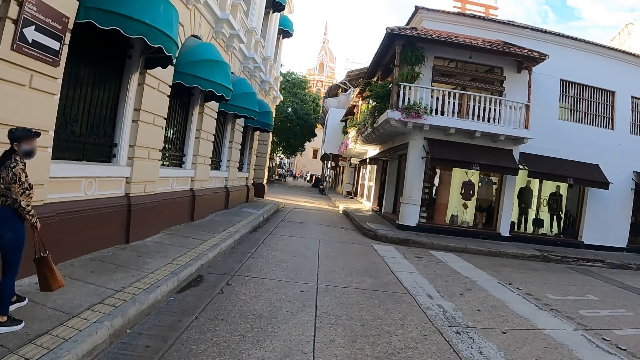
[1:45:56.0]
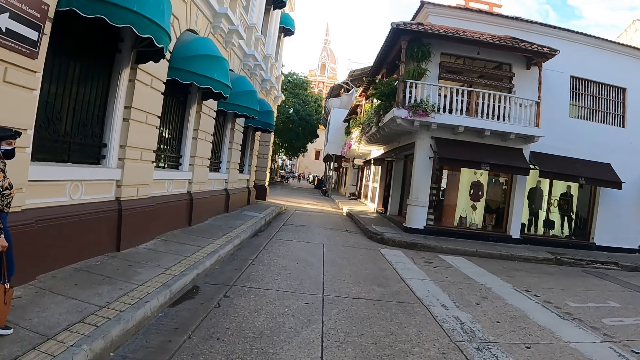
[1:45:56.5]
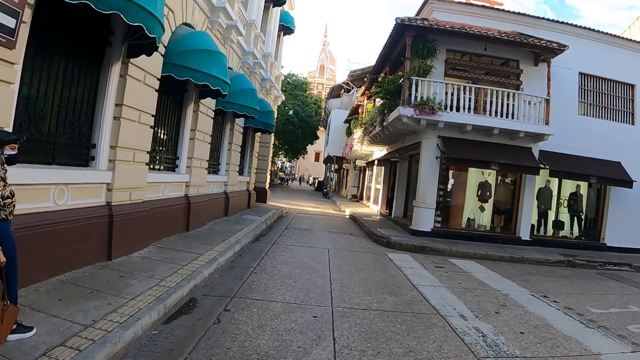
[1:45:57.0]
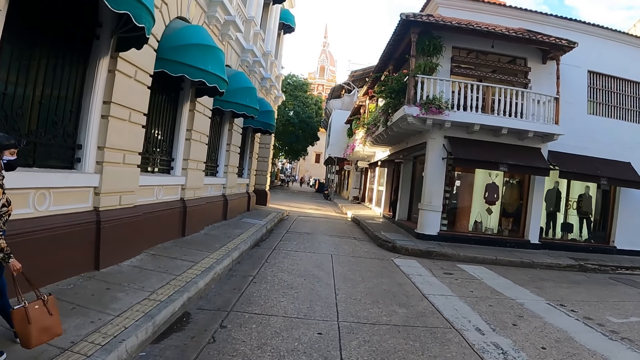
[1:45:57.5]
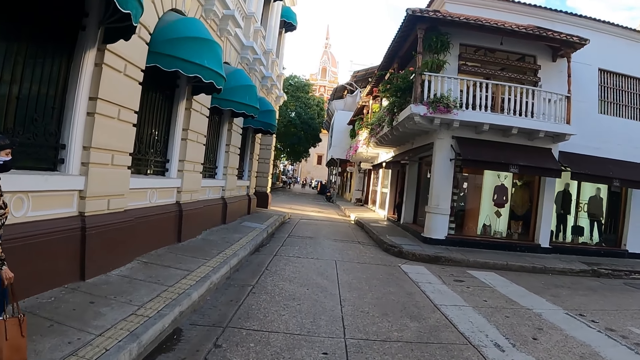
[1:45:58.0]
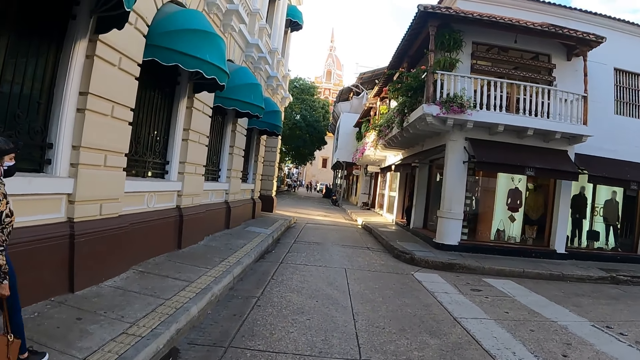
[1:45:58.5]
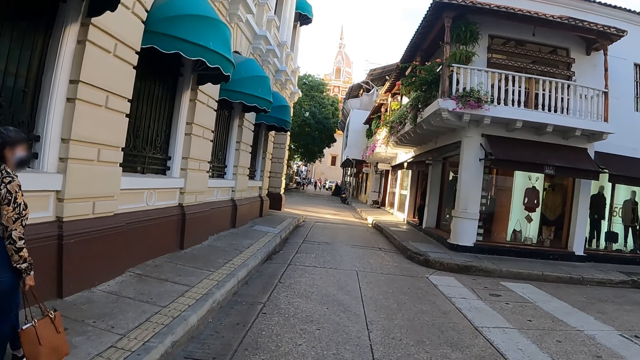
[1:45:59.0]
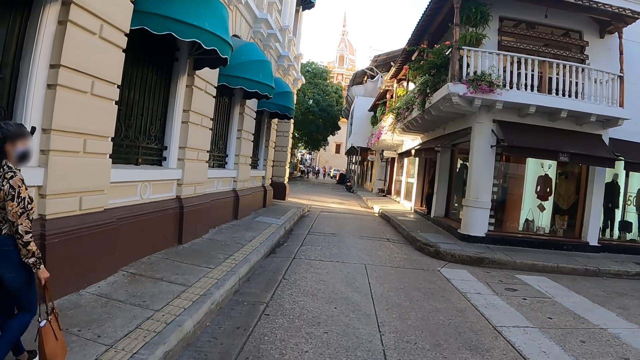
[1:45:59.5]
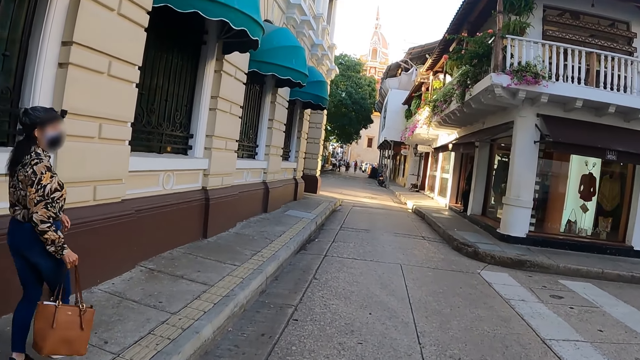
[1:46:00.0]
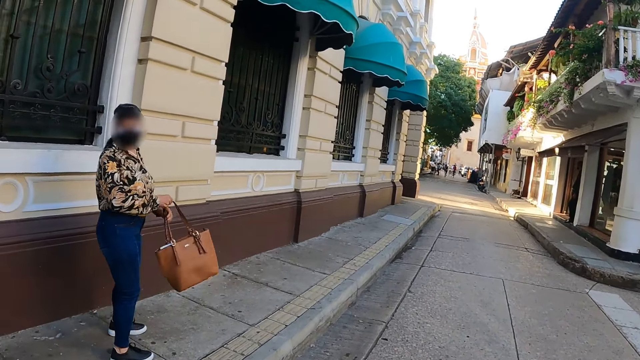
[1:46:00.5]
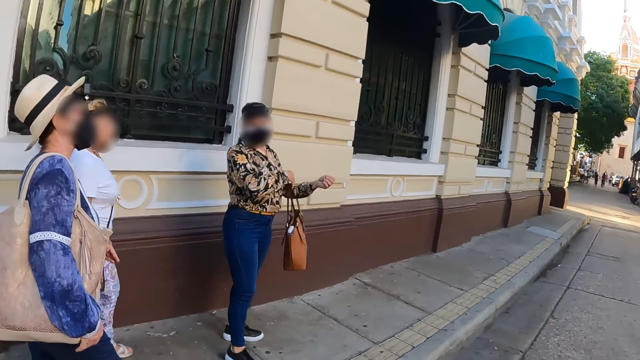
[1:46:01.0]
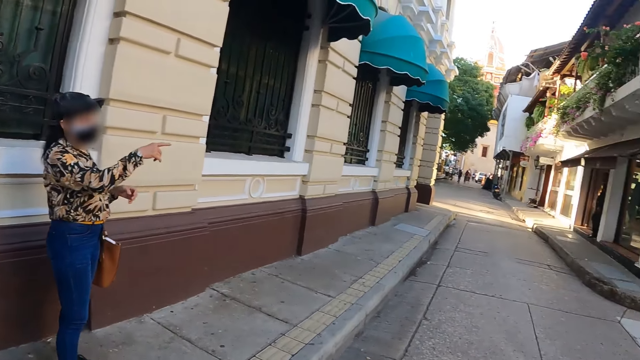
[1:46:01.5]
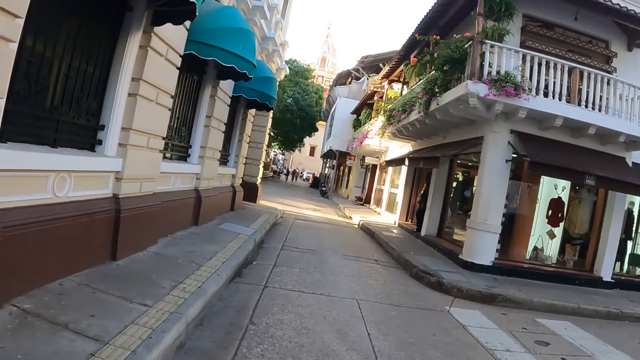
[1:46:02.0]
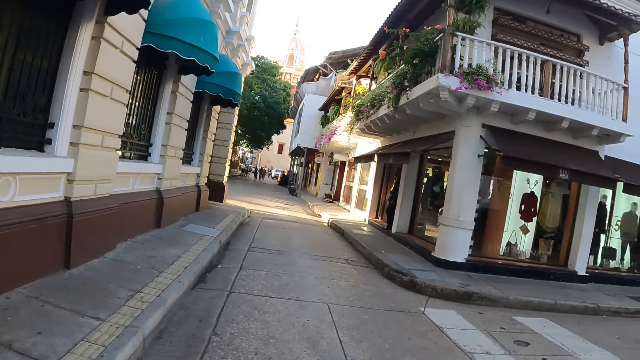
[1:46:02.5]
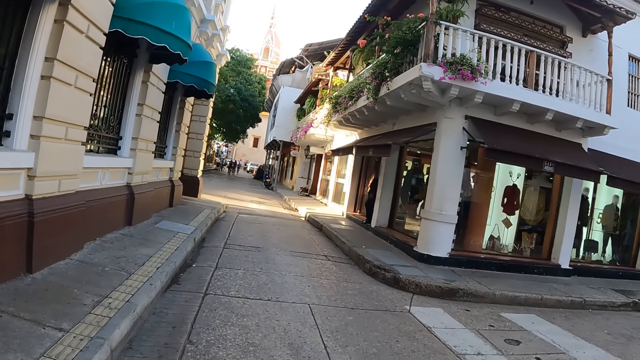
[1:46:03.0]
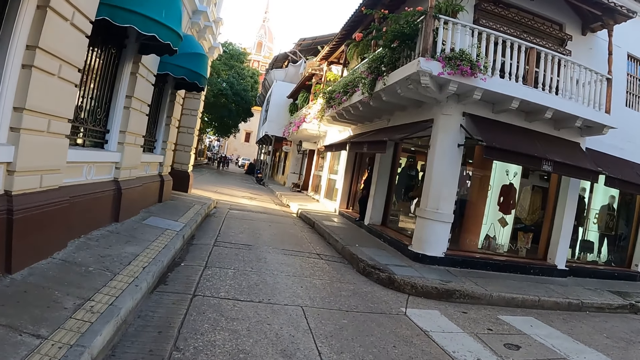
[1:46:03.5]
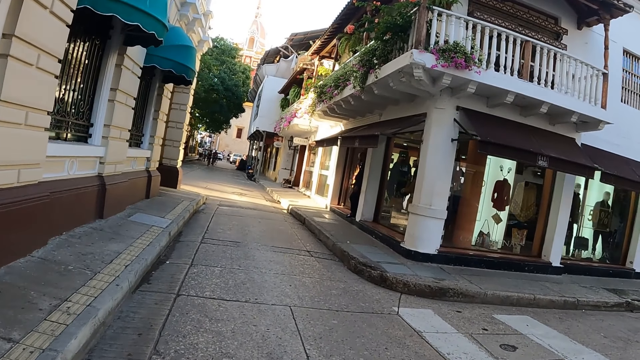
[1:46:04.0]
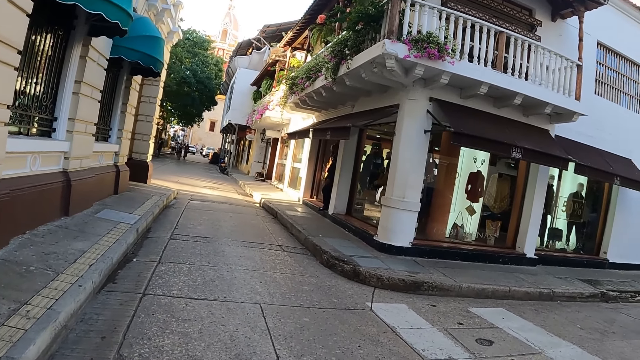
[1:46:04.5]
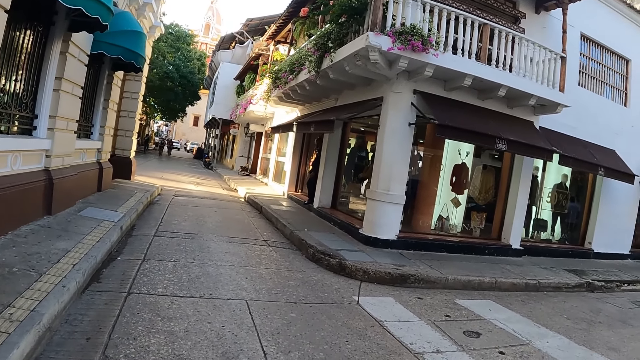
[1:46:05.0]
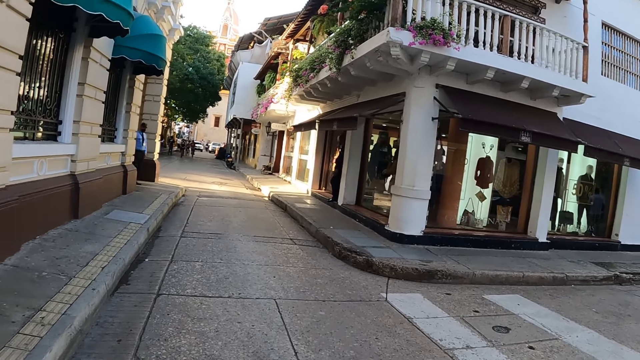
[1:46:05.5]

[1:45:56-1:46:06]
The camera wearer looks around.

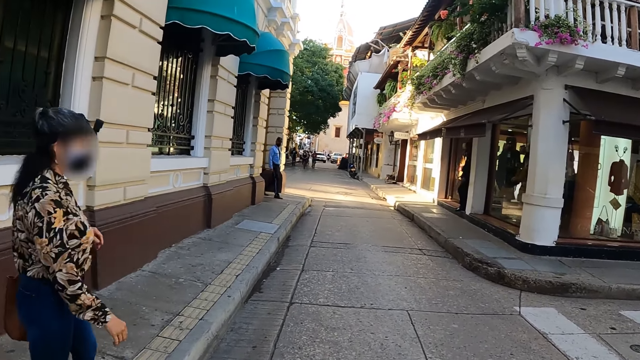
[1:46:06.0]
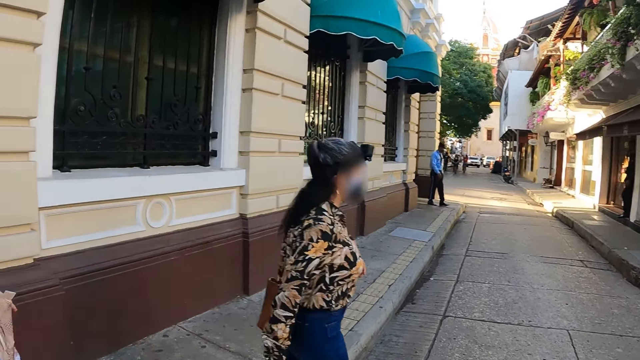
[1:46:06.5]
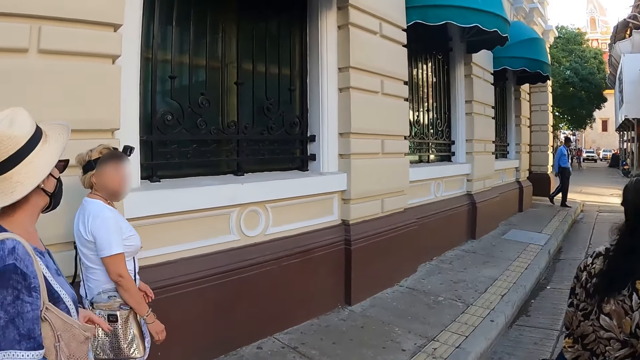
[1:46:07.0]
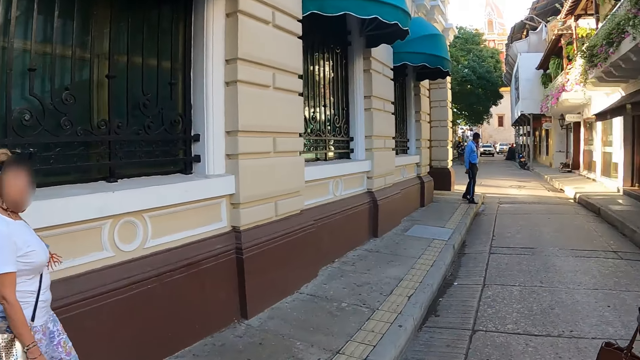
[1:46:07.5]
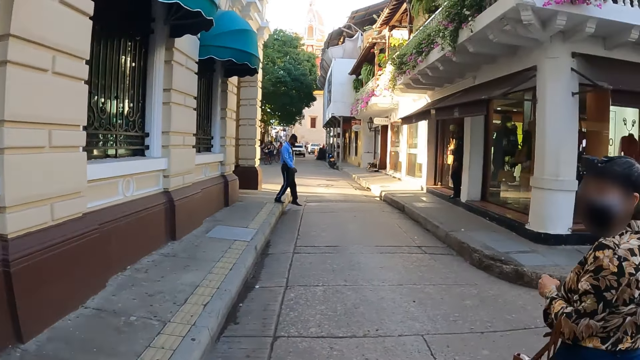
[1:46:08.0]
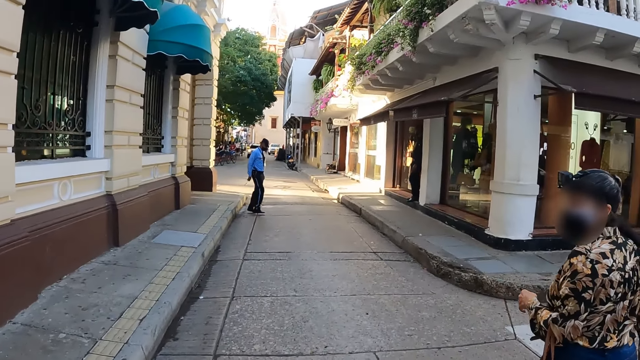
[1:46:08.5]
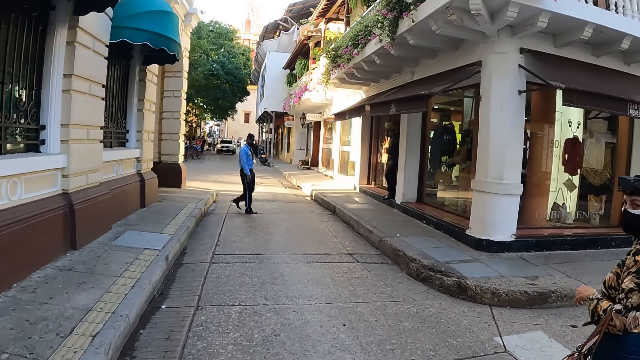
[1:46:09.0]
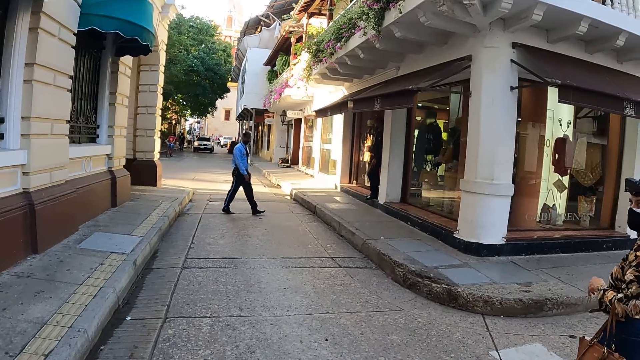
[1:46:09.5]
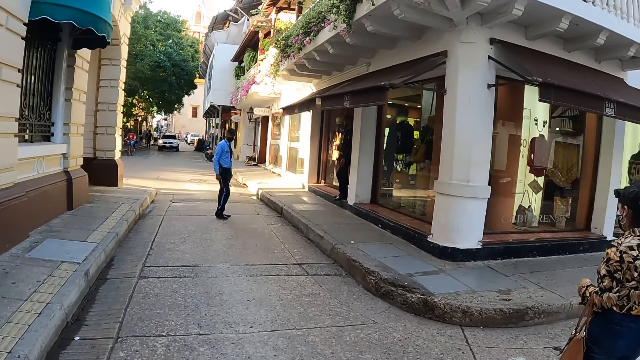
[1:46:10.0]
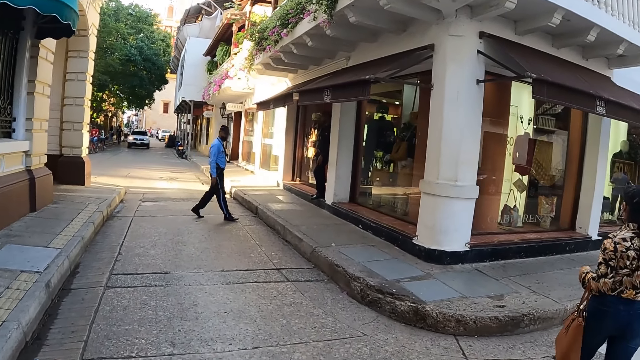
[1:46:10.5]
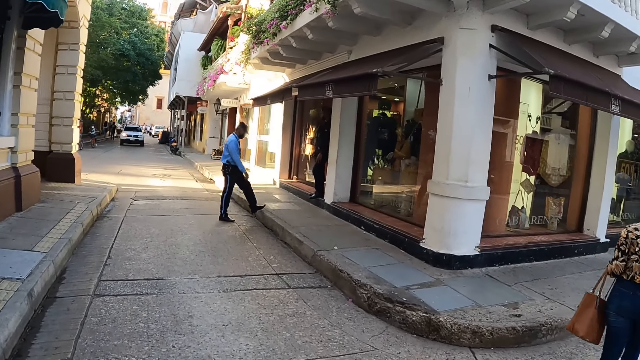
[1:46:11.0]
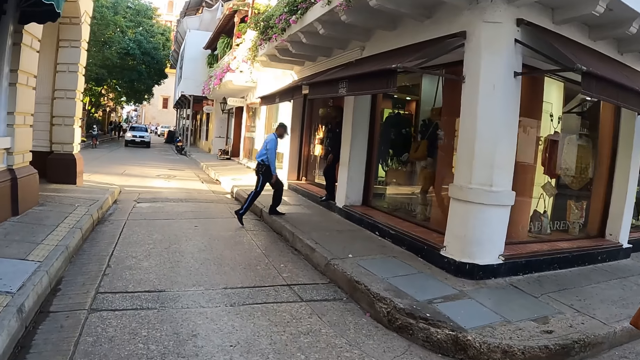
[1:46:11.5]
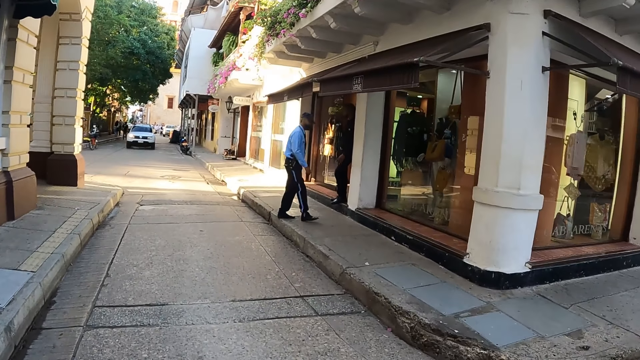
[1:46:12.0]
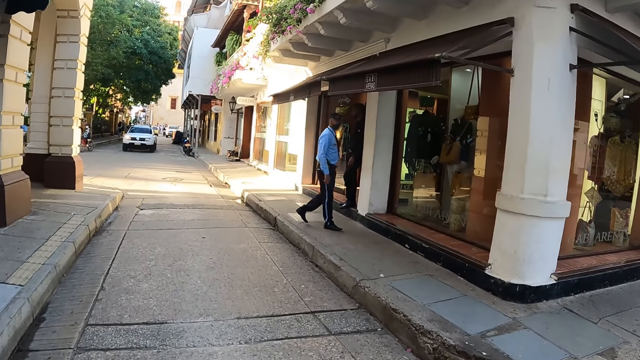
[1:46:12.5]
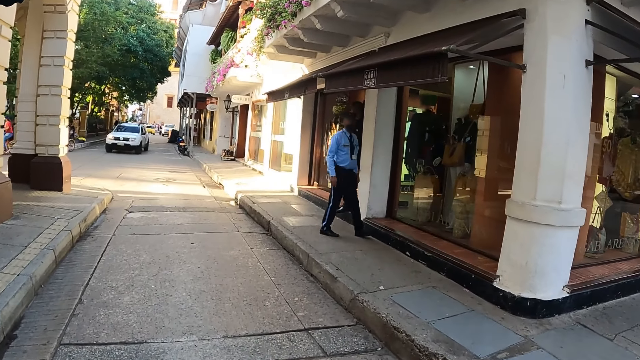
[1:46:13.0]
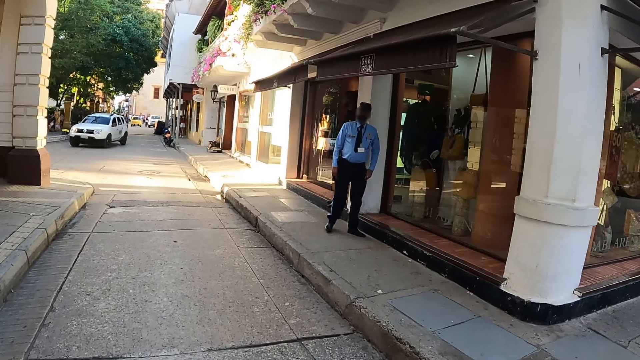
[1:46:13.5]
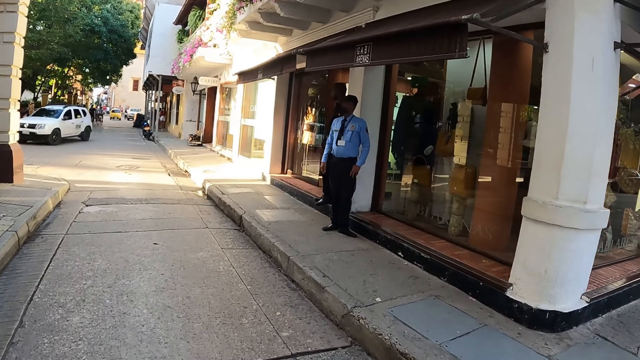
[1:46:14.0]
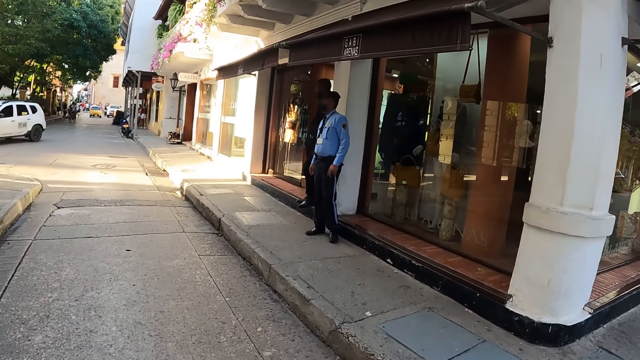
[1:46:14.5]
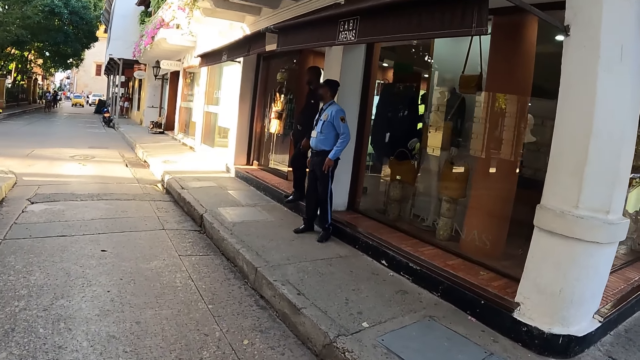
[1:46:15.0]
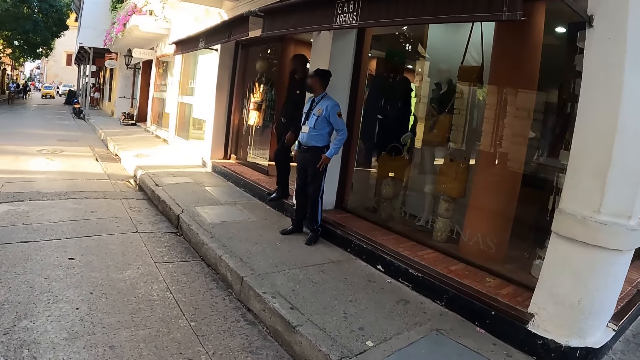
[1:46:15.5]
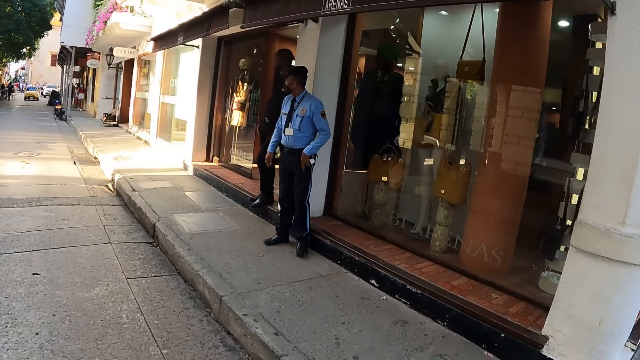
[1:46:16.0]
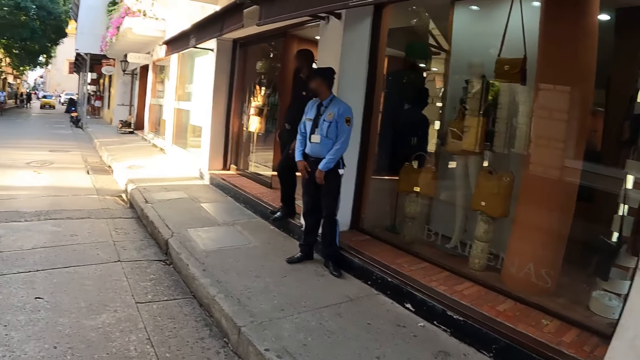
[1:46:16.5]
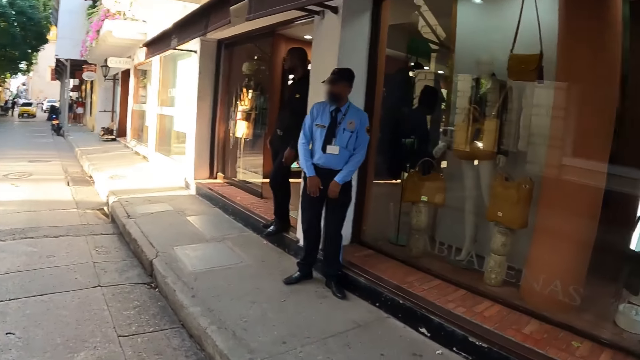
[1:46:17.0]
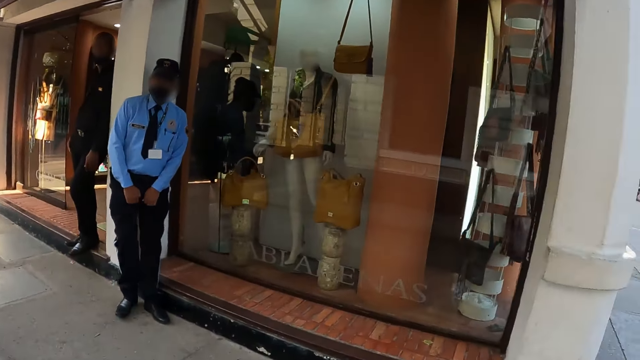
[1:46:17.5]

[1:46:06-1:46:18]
The camera wearer walks on the pavement or road.
